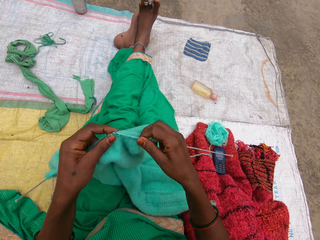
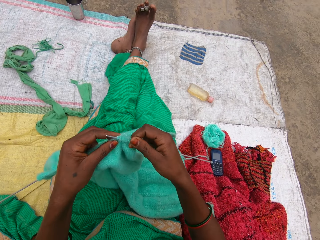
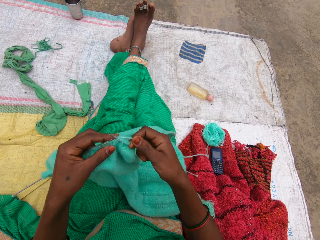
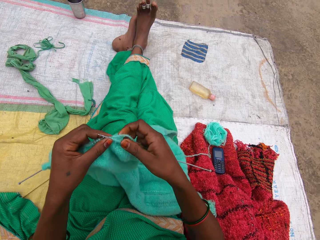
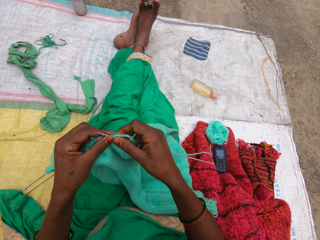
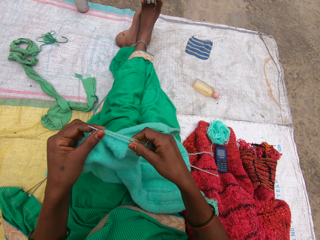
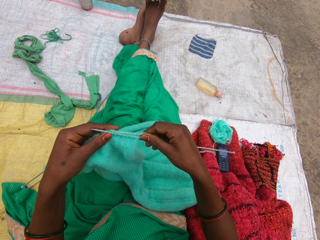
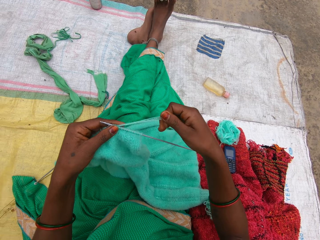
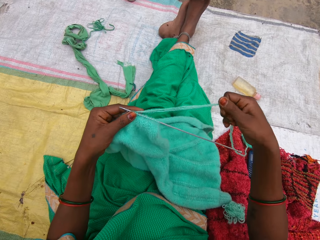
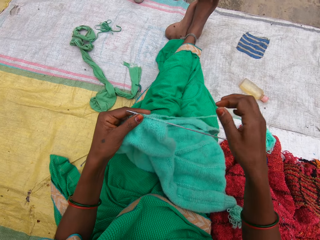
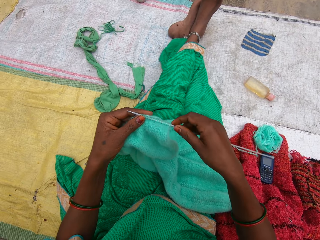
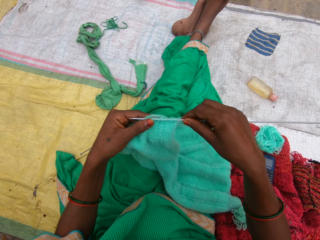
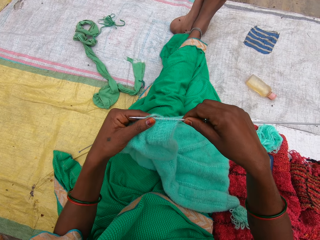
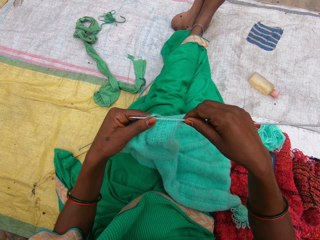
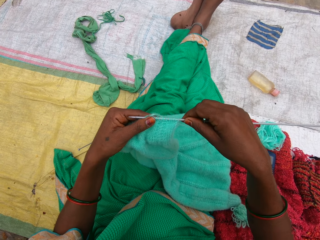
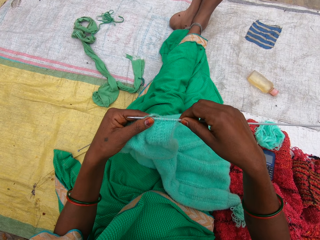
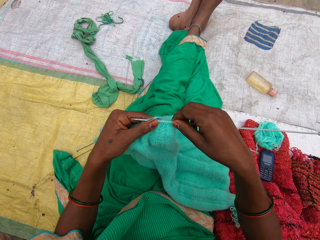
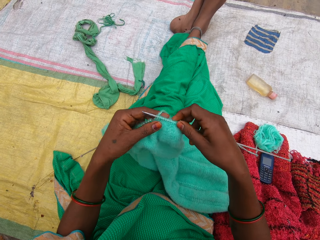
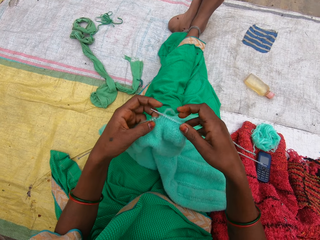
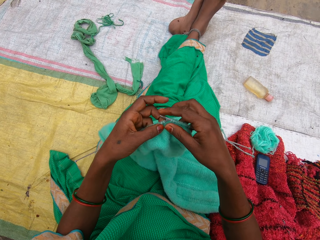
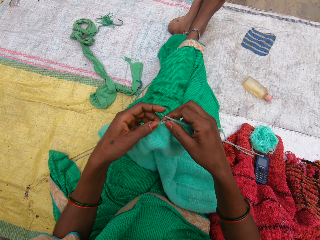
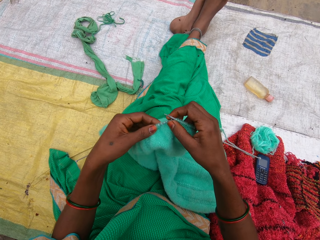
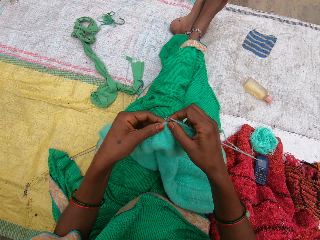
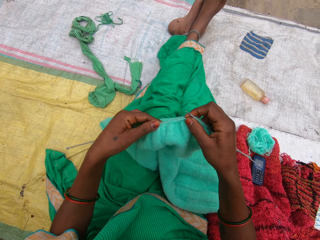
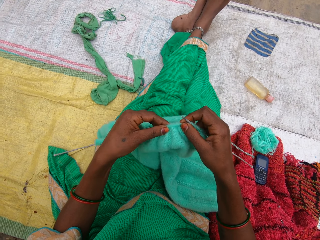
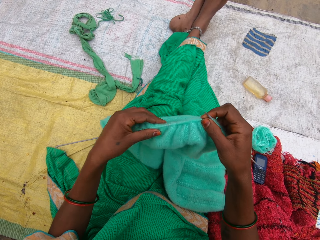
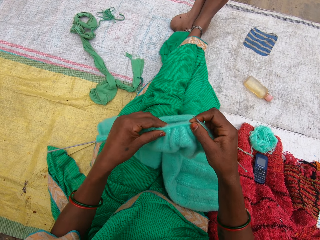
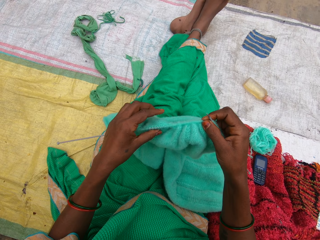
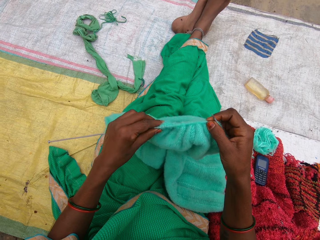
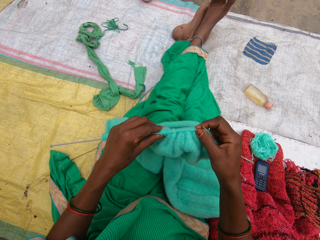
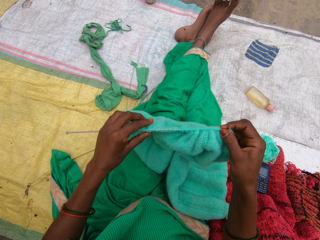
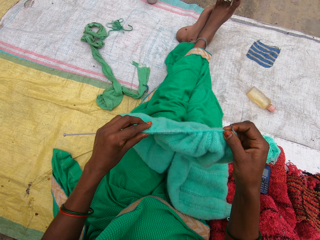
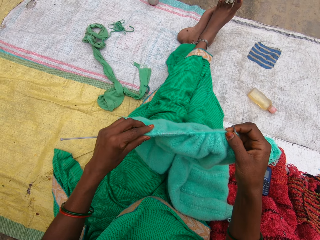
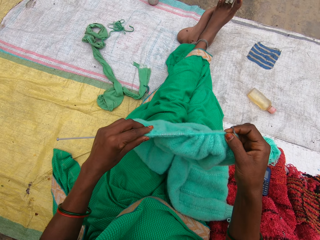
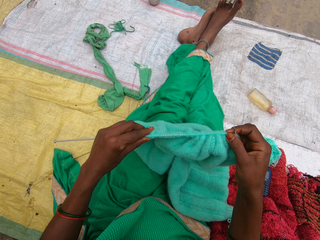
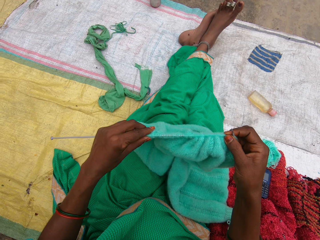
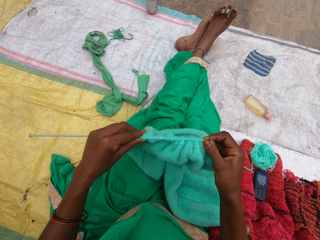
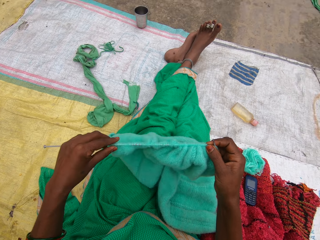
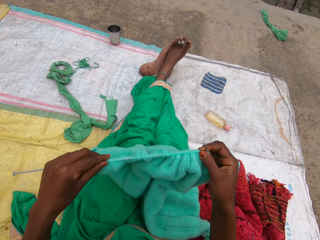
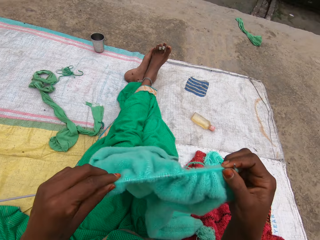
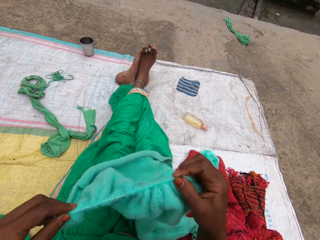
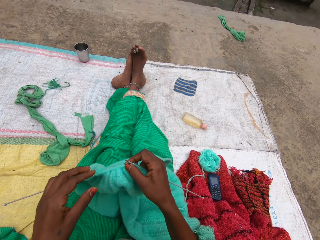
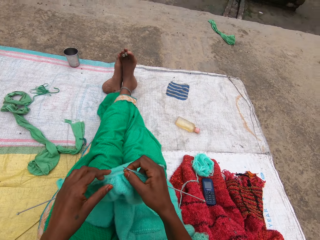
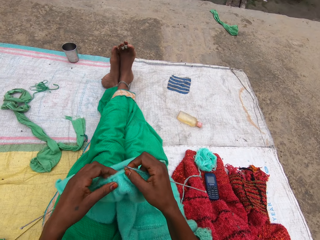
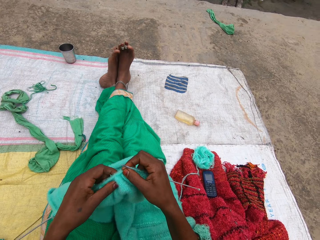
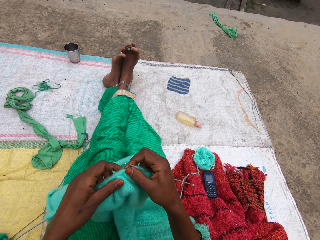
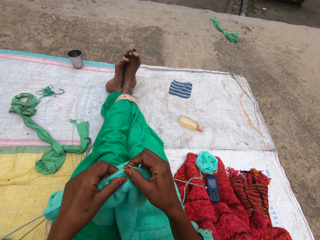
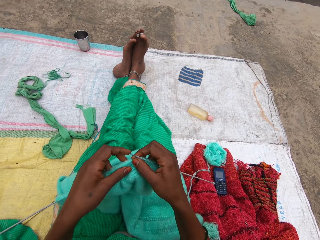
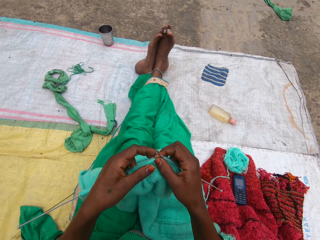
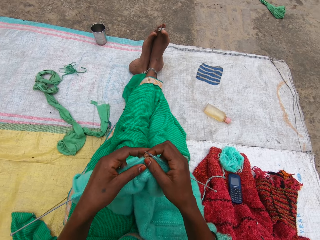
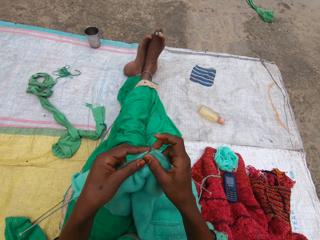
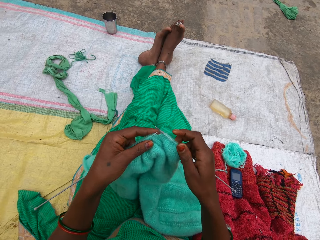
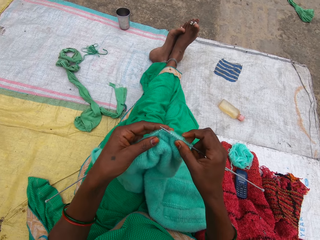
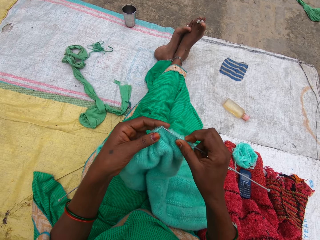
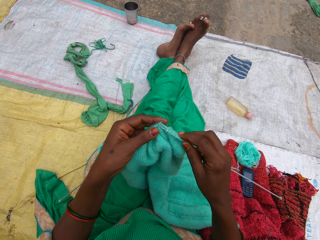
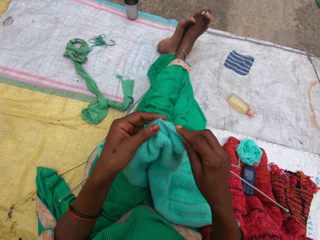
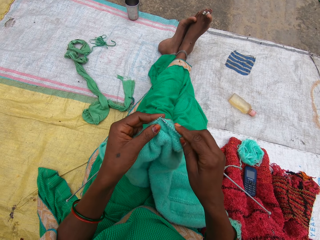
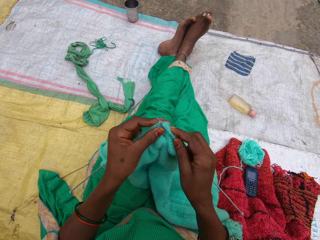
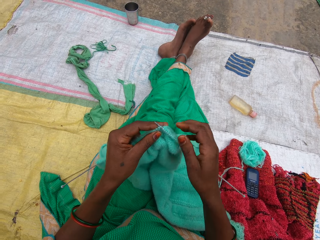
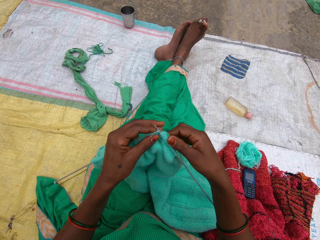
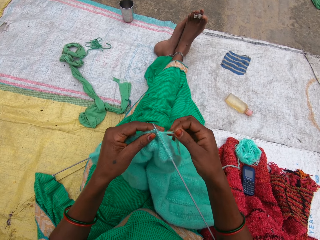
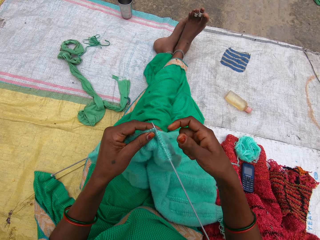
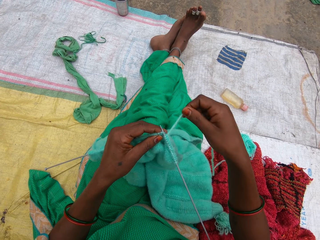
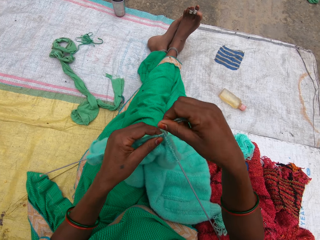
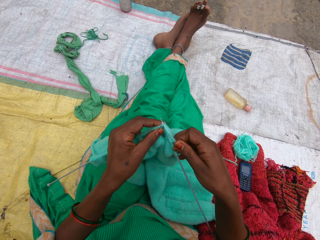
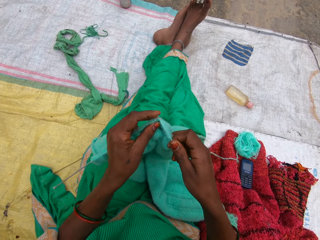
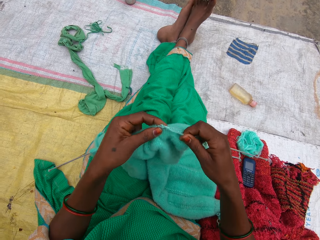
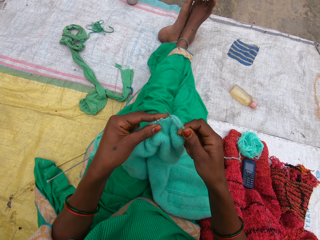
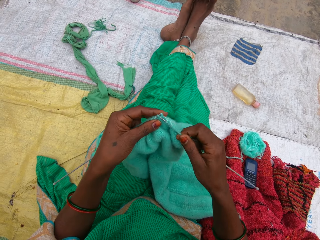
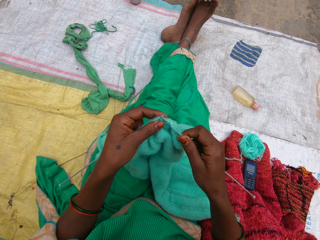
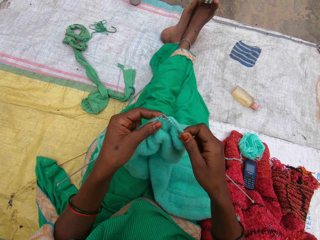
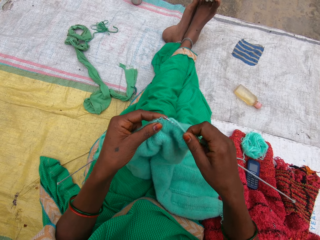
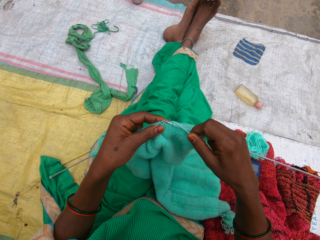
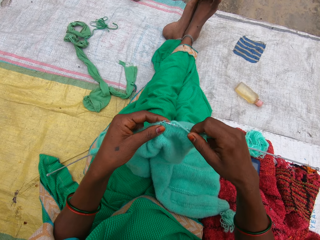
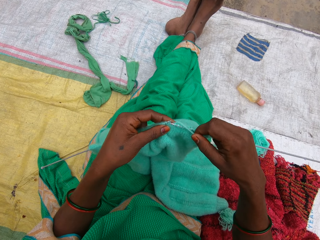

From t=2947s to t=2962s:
The camera wearer pulls yarn thread. They adjust the knitted yarn. They knit a garment. They pull the garment on the knitting needle. They interact with a girl. They move the garment. They knit yarn with the knitting needles.

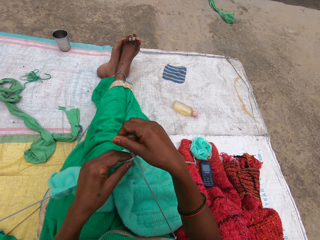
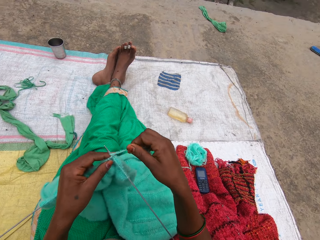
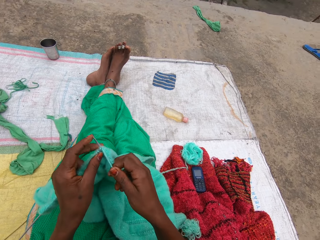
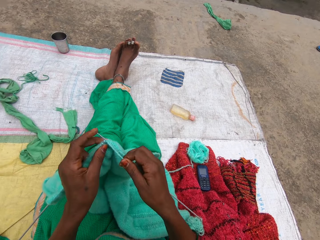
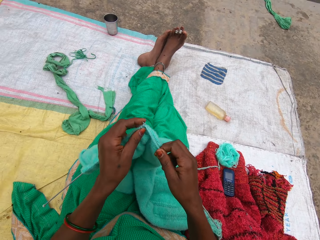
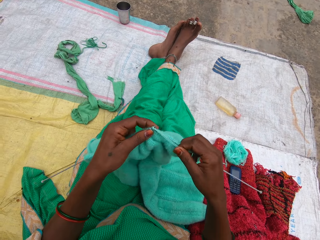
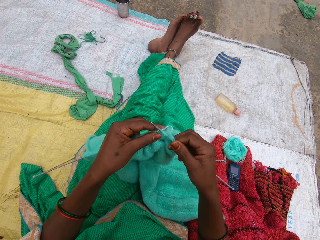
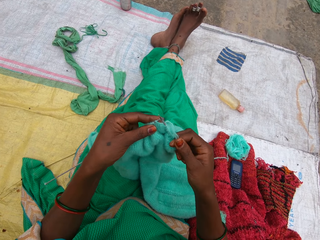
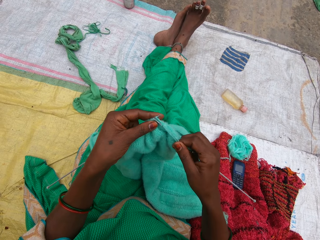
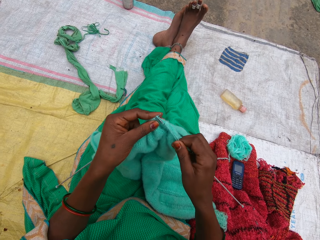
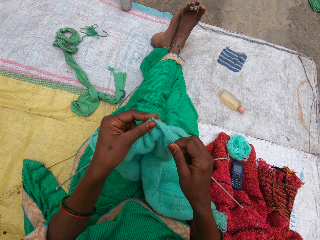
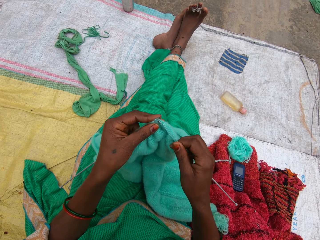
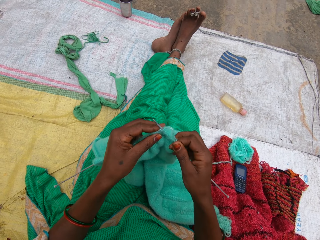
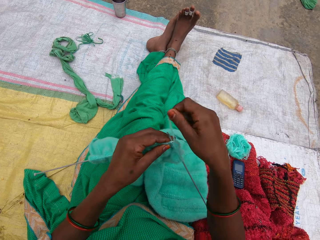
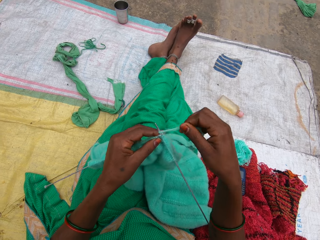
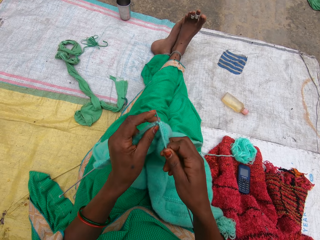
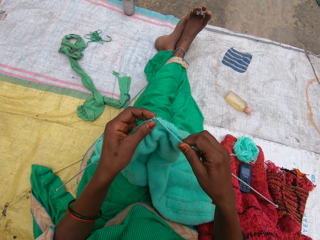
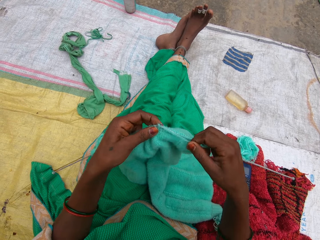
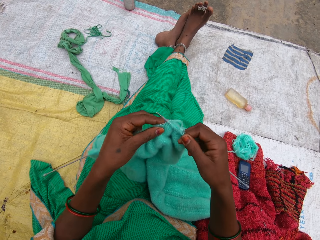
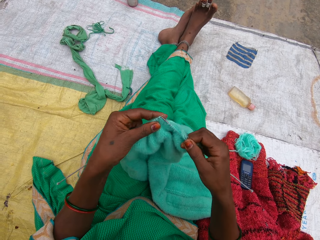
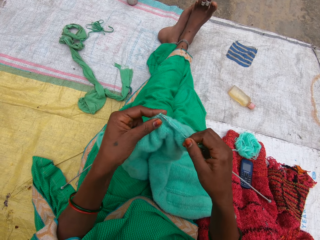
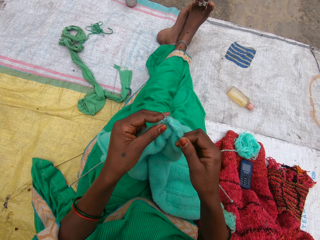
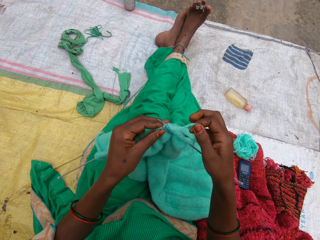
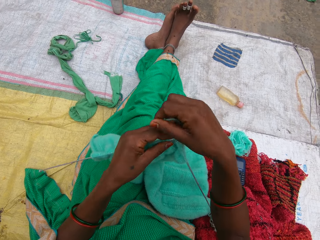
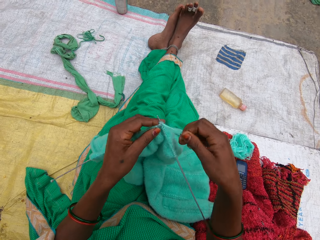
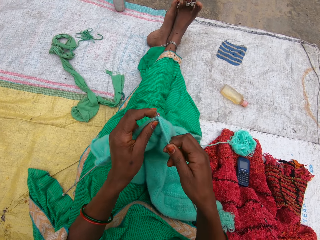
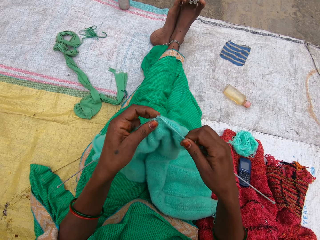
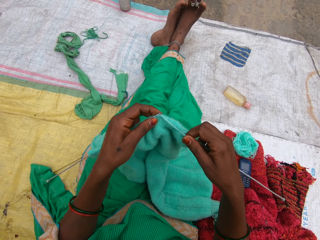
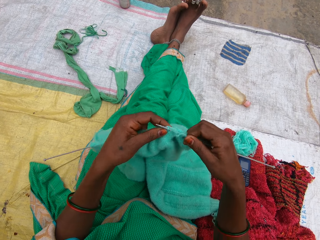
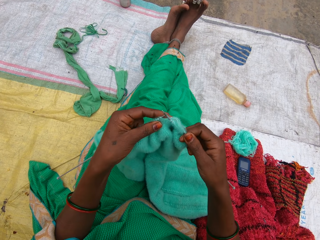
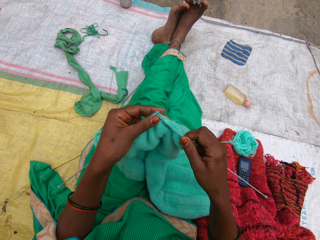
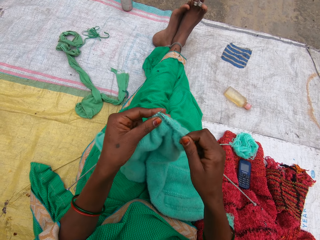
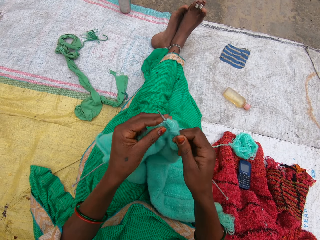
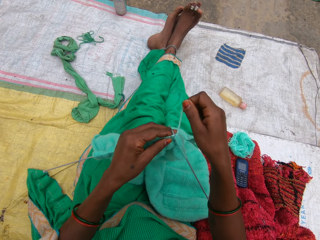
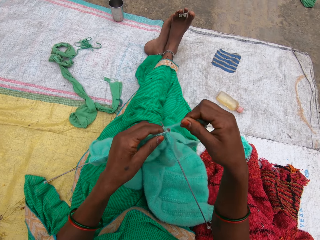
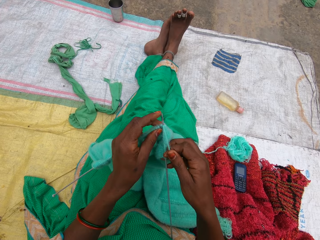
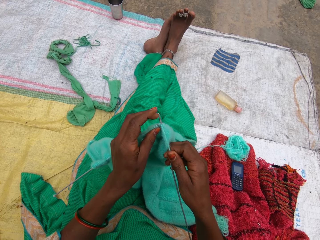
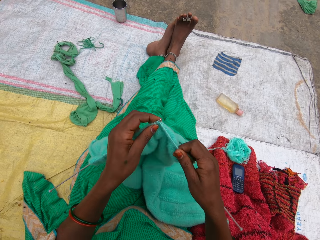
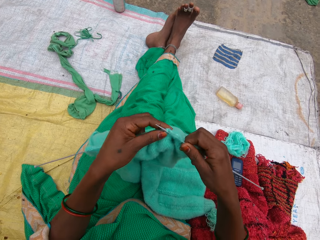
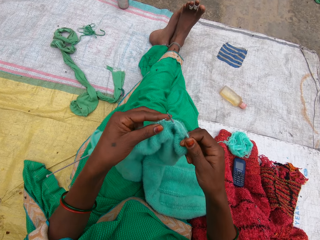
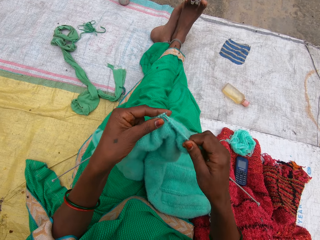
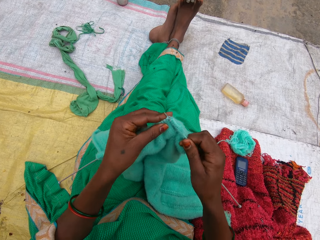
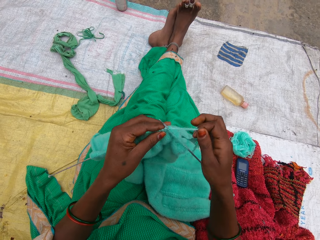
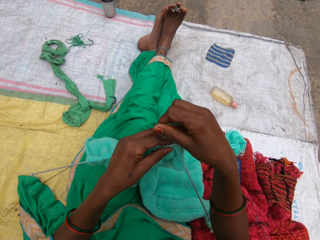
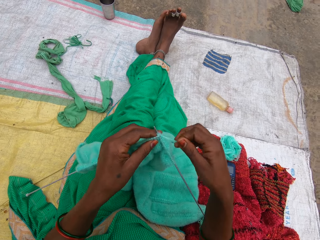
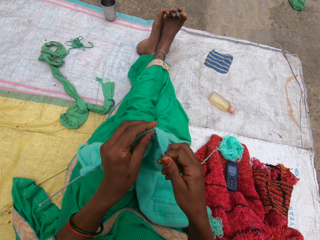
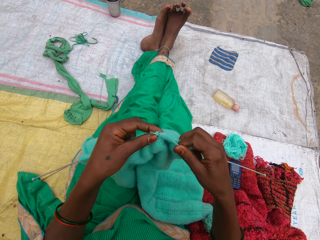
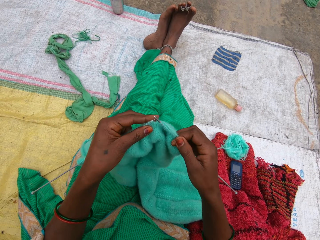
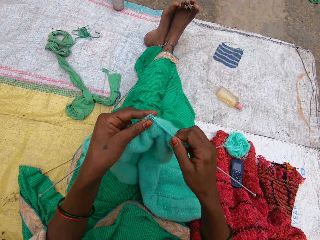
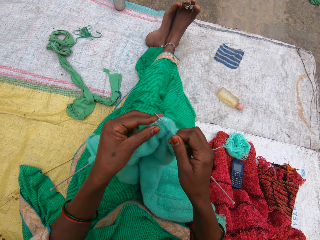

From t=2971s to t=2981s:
The camera wearer looks around the compound. They knit a garment.
